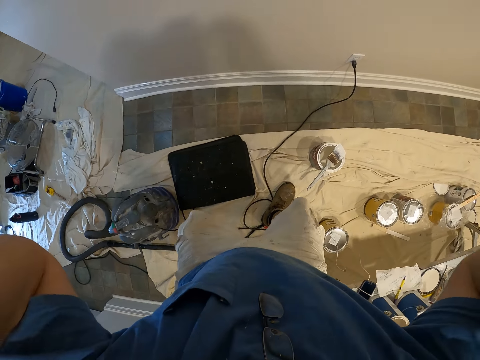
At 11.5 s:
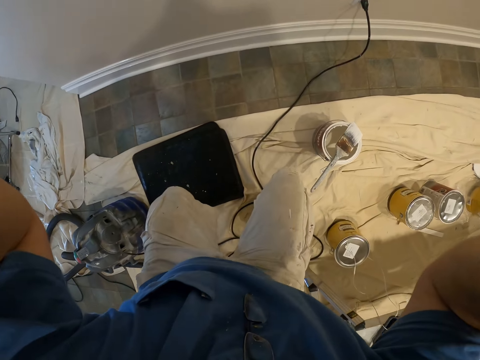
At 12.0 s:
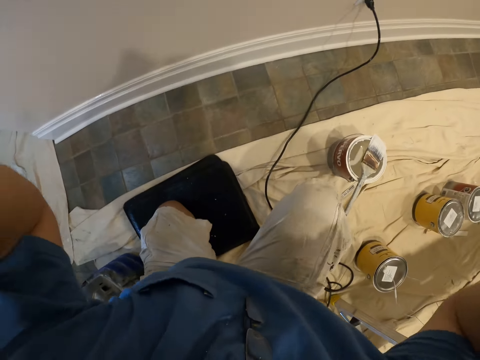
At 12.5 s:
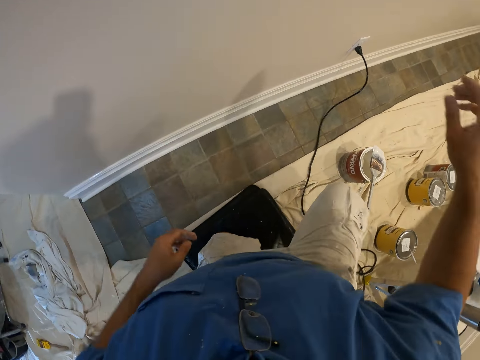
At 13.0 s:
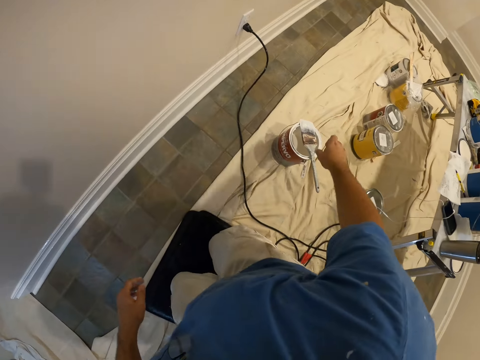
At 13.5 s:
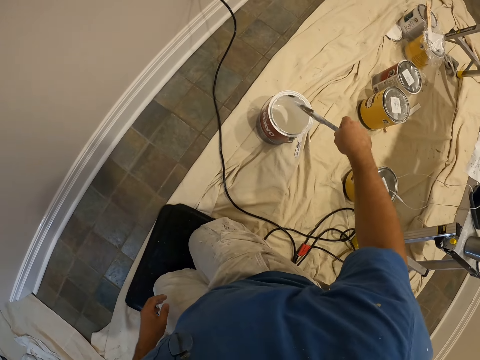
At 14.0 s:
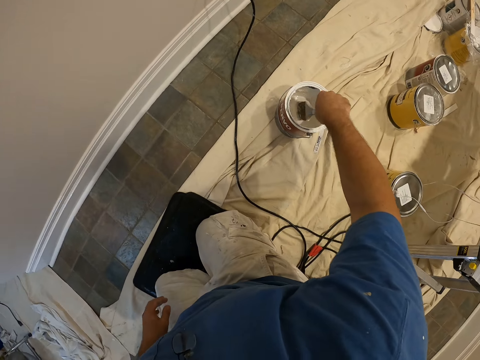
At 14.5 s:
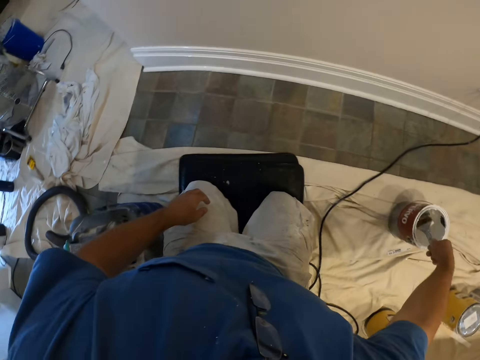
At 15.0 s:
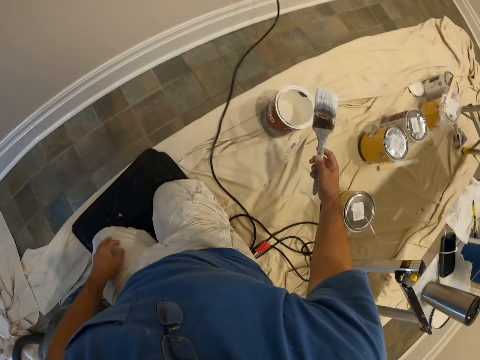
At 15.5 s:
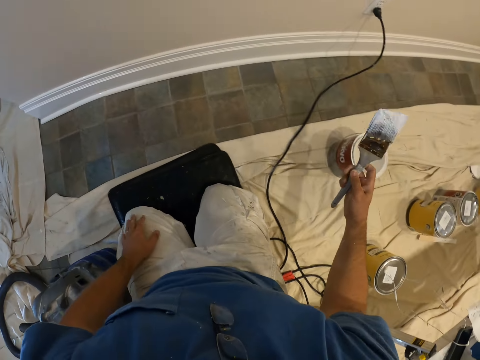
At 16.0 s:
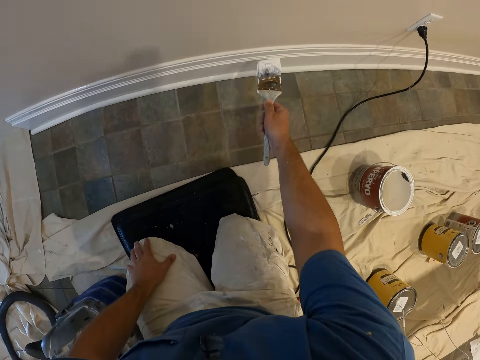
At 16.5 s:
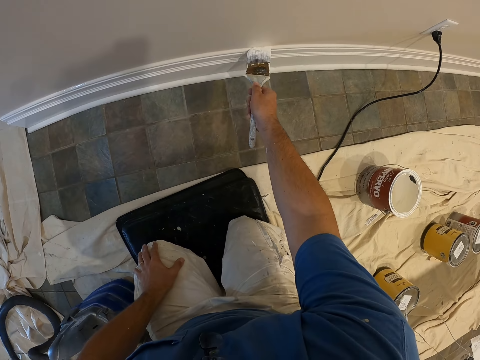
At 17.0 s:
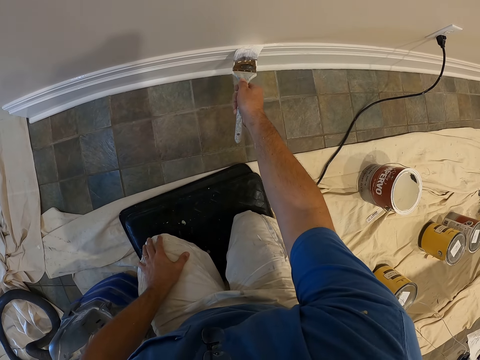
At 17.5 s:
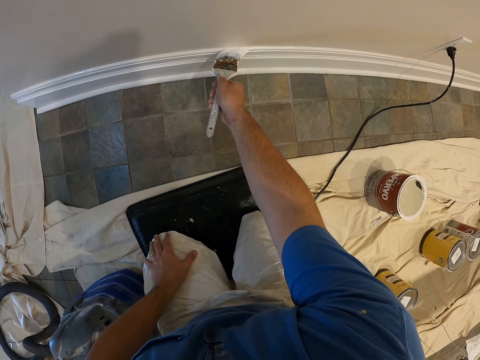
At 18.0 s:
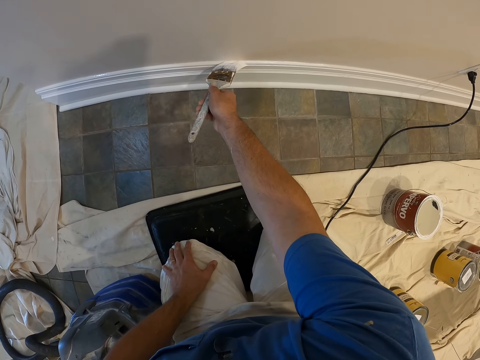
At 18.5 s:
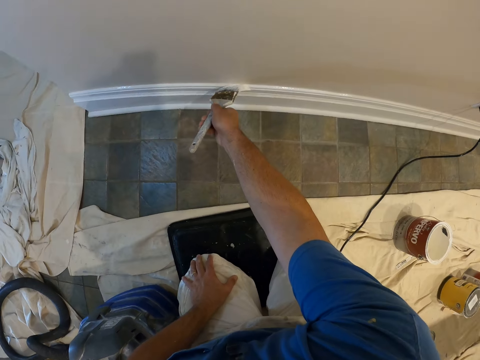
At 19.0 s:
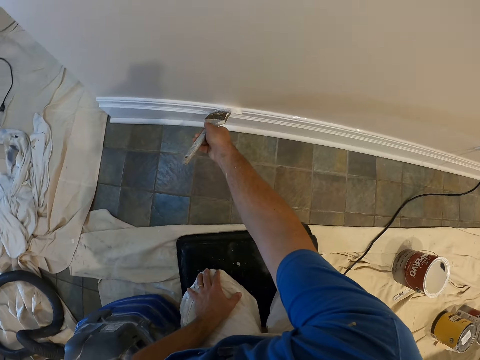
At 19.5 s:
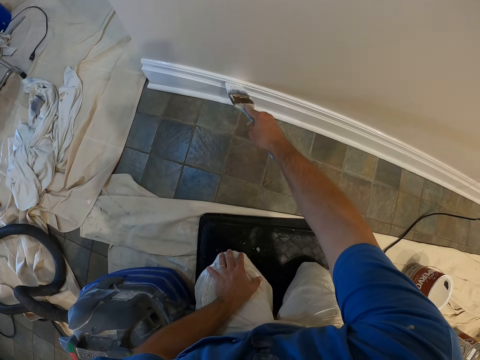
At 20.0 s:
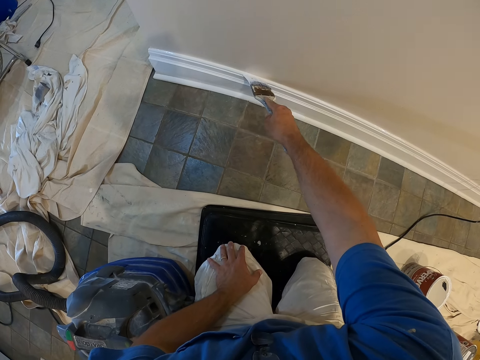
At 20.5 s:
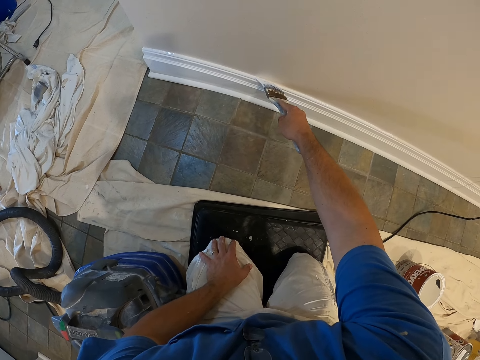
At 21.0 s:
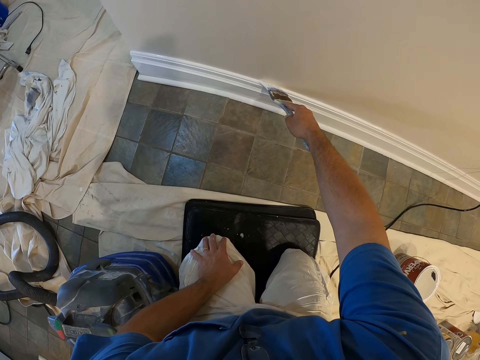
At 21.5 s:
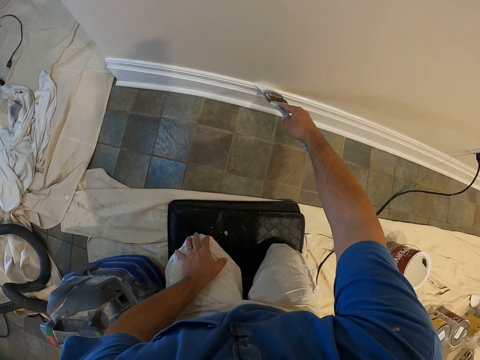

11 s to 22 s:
The camera wearer kneels down on the knee pads. He picks up the paintbrush. He touches the paintbrush with his right hand. He dips the paintbrush into a paint container with his right hand. He removes the paintbrush from the paint container with his right hand. He paints the wall of the room.

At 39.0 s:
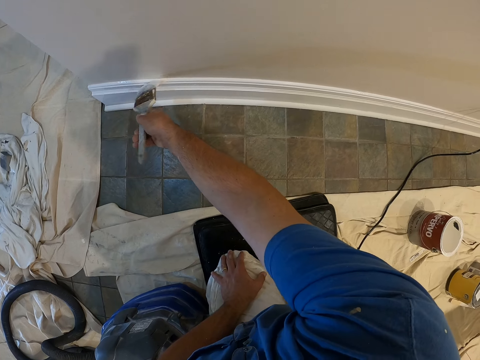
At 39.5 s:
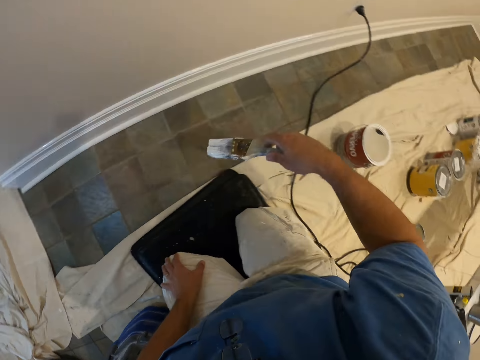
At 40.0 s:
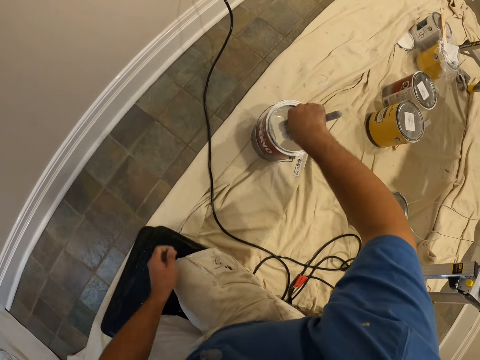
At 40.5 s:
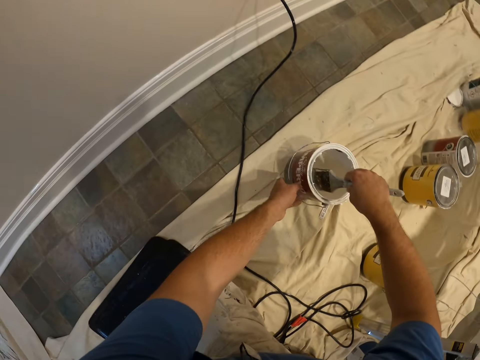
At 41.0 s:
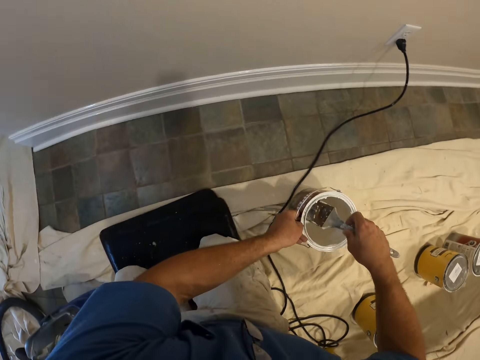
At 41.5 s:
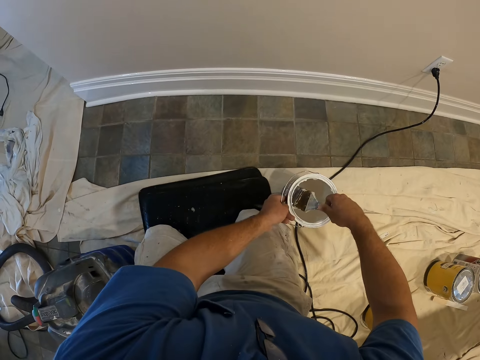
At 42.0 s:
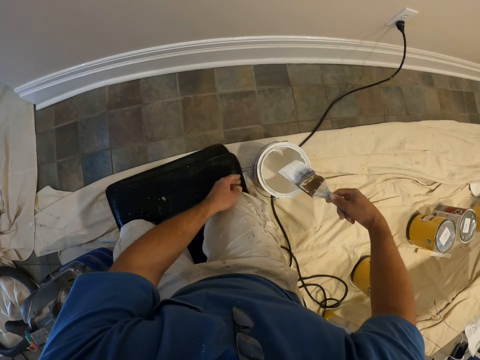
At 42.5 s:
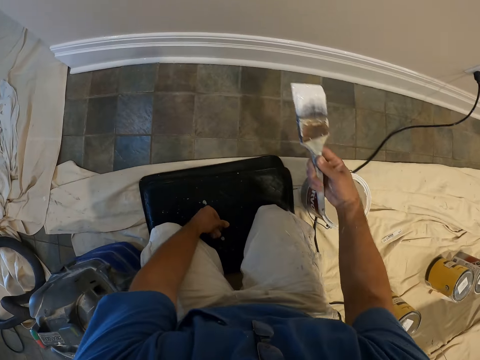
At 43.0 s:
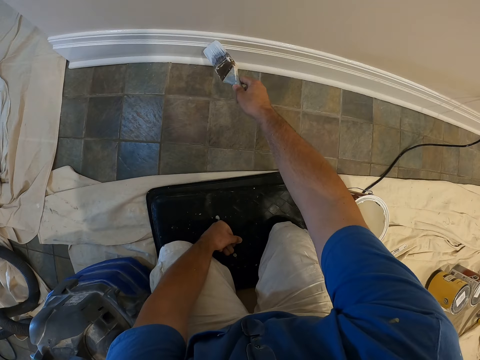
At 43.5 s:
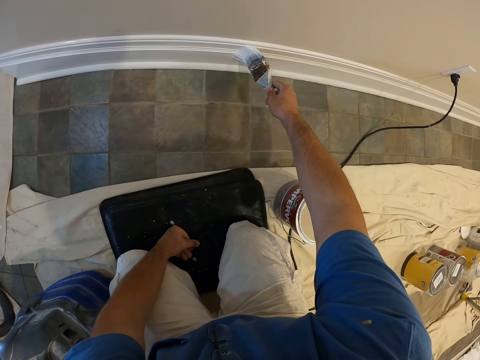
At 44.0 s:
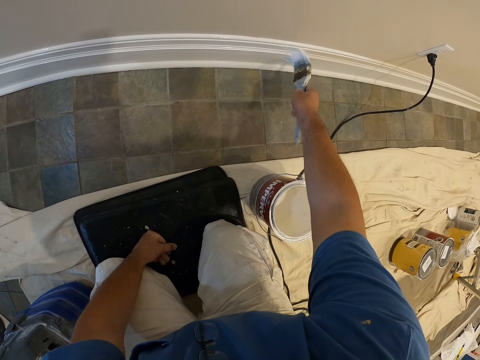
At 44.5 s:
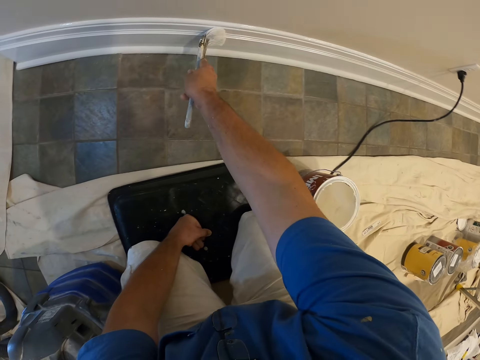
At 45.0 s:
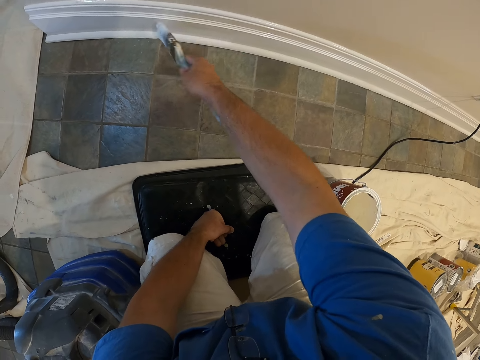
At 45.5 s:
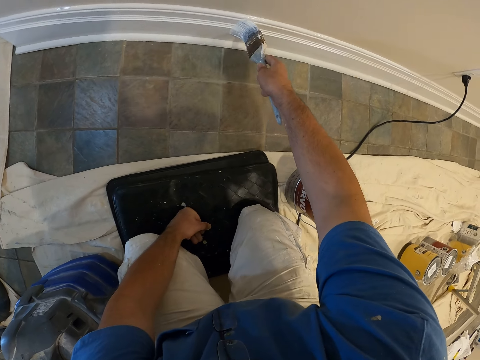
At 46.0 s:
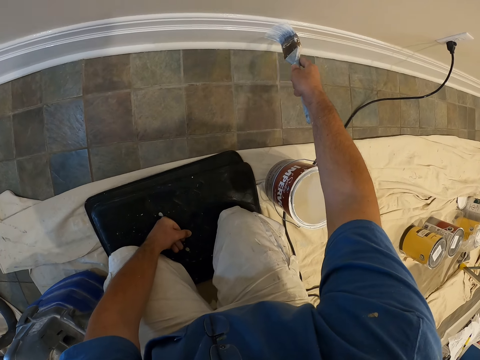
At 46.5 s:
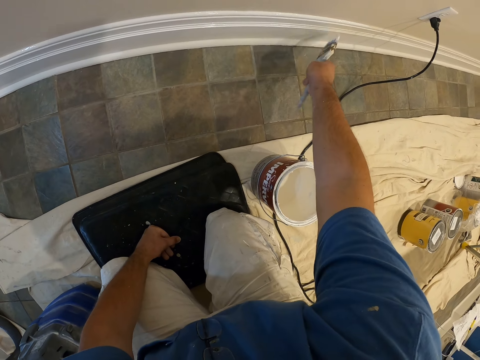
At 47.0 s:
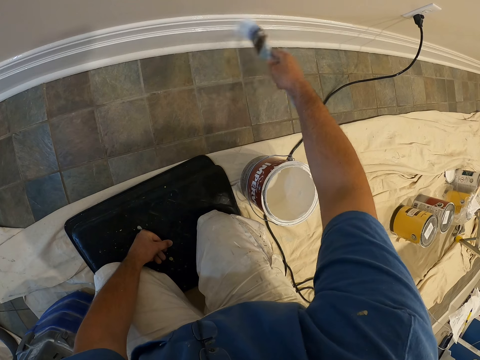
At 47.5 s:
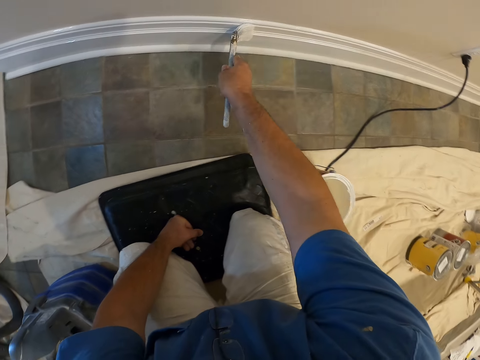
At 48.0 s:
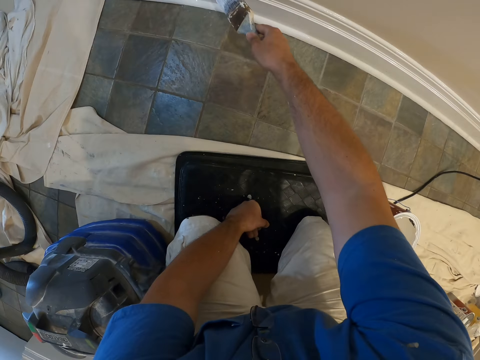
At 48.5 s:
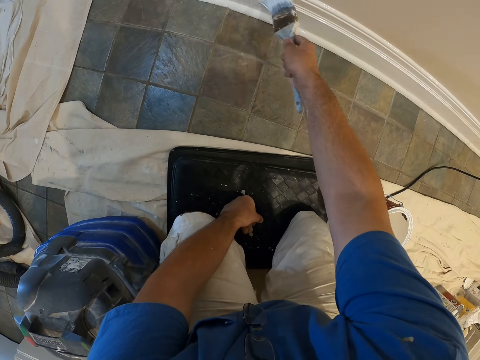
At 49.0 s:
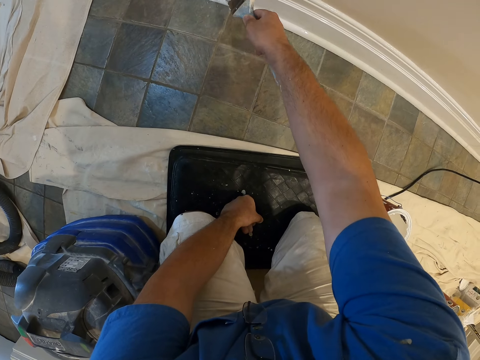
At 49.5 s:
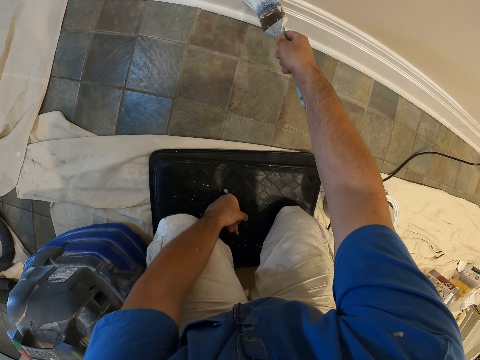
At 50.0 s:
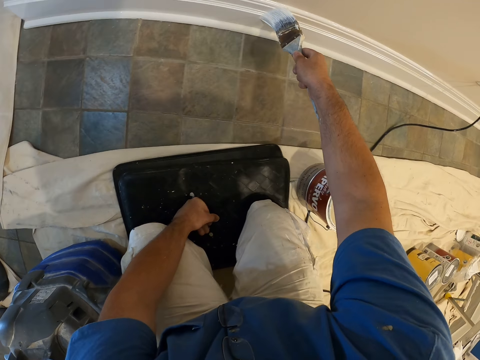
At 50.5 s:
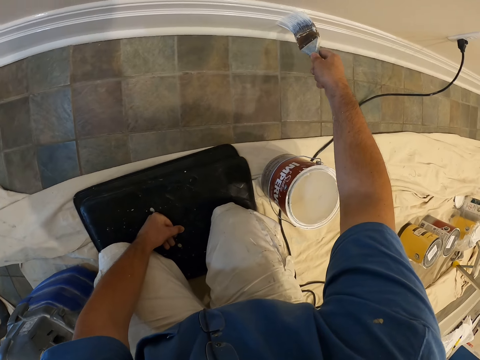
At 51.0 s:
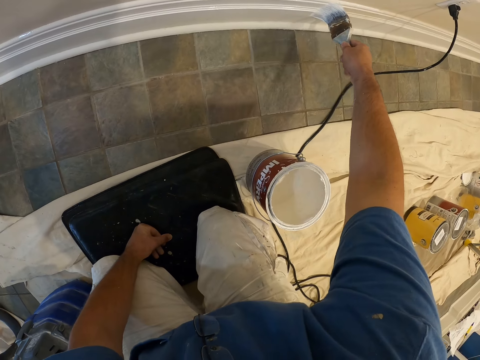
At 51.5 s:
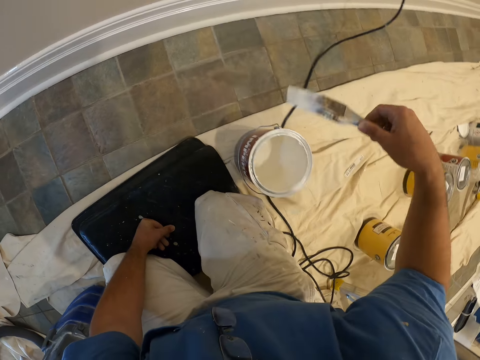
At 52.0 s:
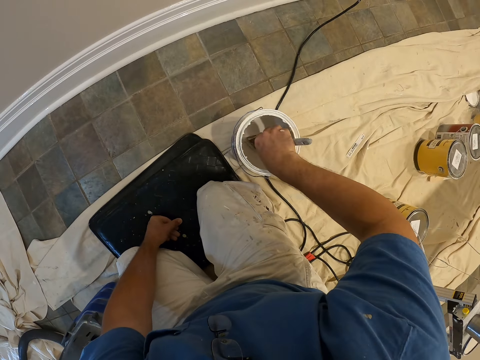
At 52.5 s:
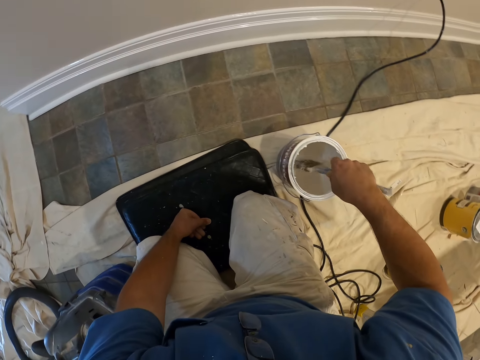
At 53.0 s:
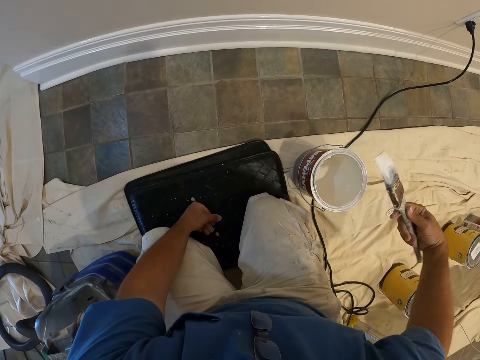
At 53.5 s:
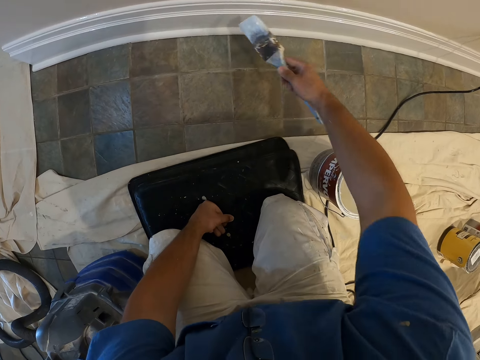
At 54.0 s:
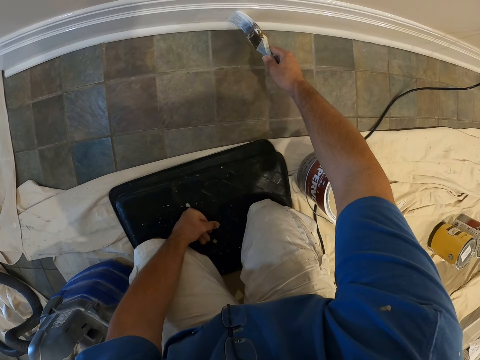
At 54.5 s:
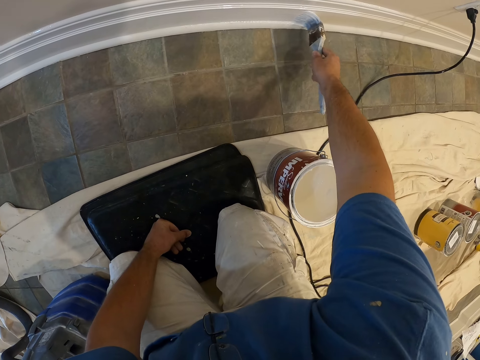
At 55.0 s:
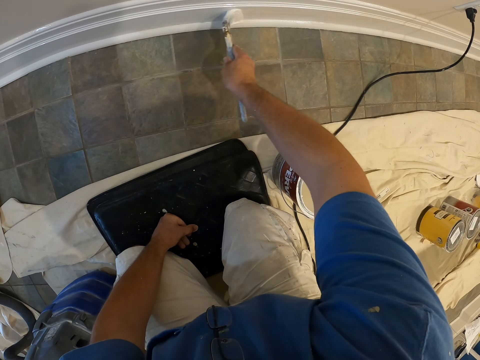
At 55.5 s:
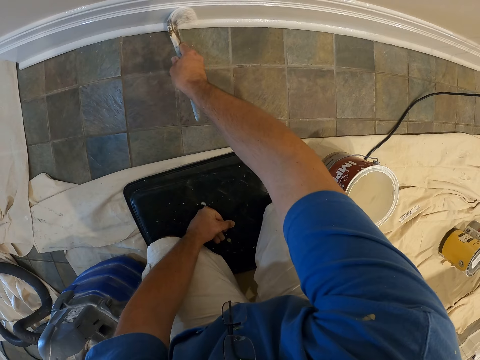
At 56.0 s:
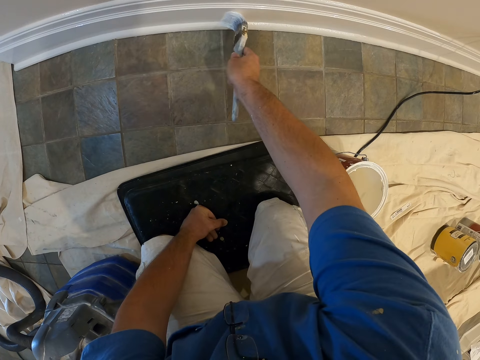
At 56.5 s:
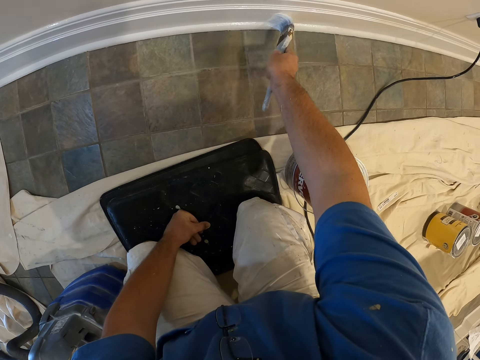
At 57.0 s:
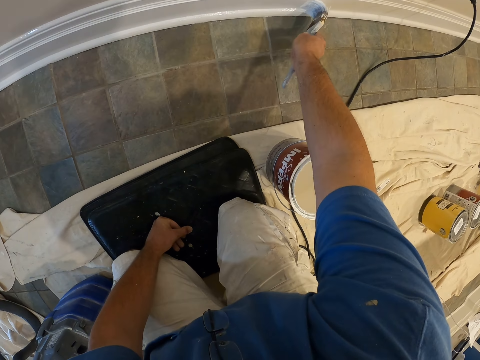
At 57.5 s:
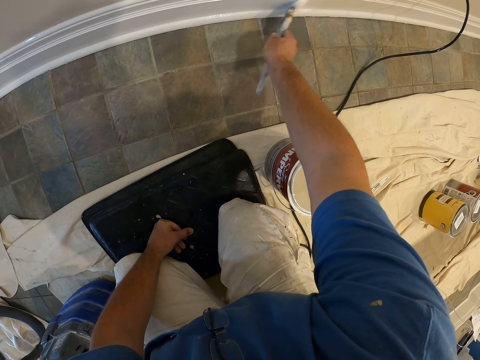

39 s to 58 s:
The camera wearer dips the paintbrush into the paint container with his right hand. He moves the paint container towards a black bag. He removes the paintbrush from the paint container with his right hand. He paints the wall of the room. He dips the paintbrush into the paint container with his right hand. He removes the paintbrush from the paint container with his right hand. He paints the wall of the room.
